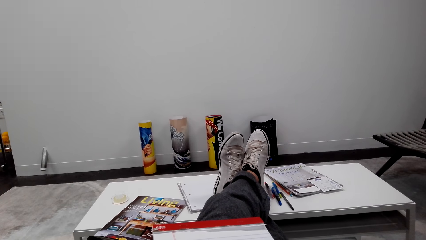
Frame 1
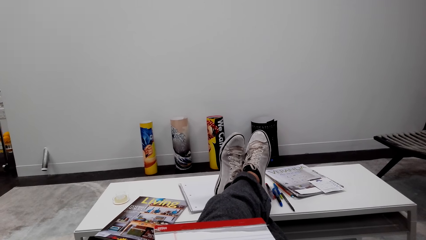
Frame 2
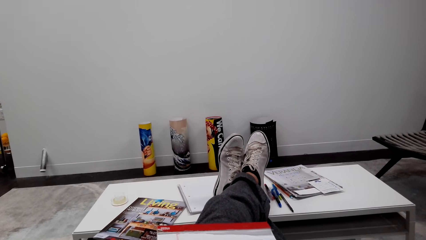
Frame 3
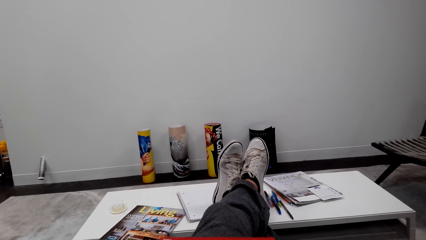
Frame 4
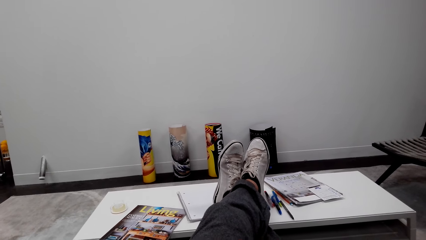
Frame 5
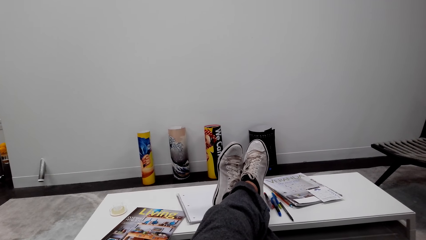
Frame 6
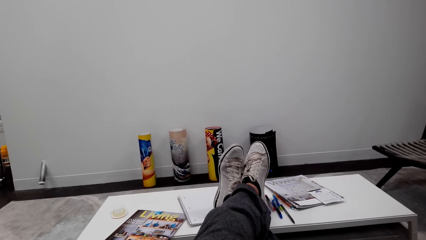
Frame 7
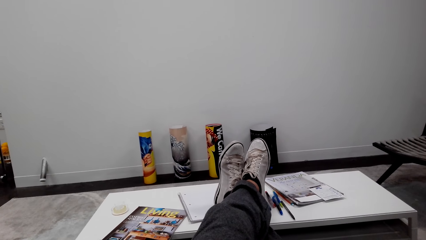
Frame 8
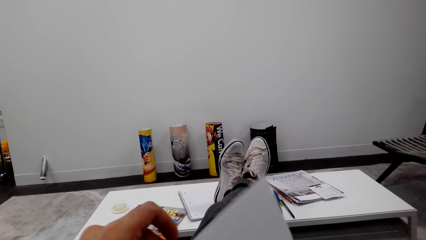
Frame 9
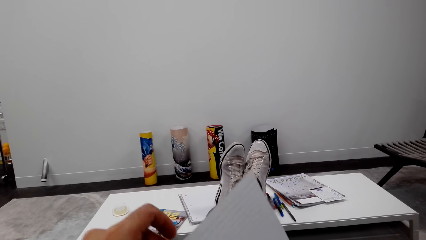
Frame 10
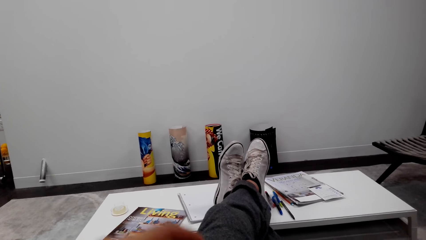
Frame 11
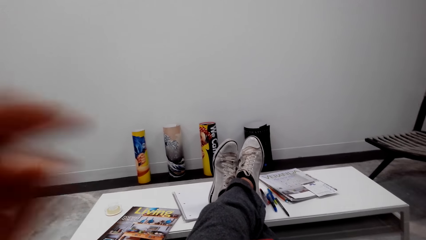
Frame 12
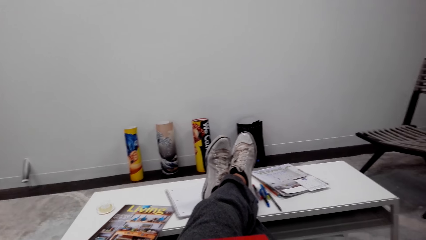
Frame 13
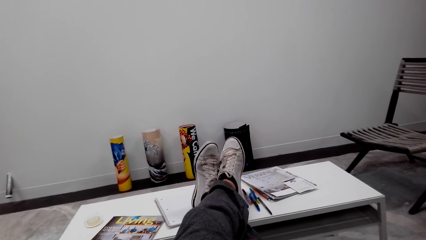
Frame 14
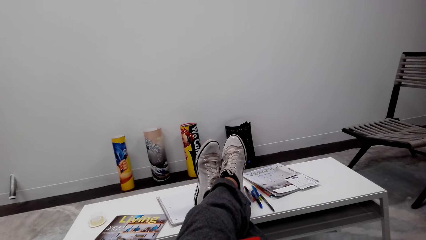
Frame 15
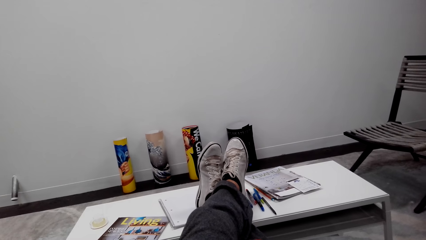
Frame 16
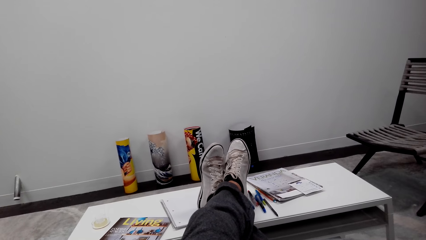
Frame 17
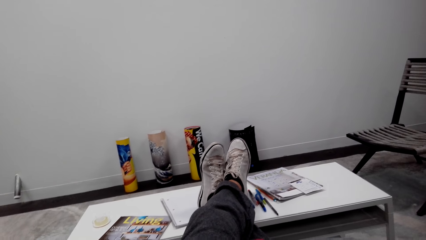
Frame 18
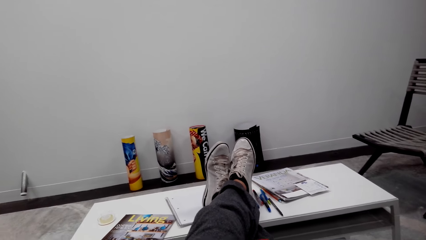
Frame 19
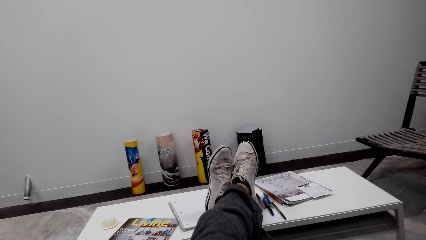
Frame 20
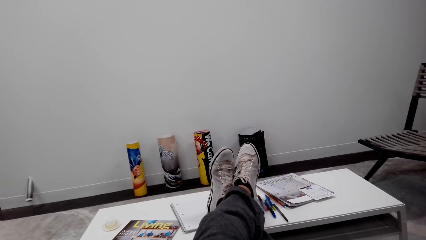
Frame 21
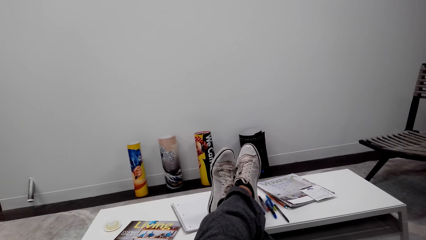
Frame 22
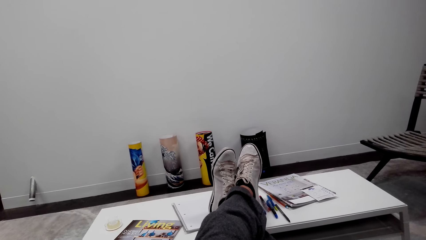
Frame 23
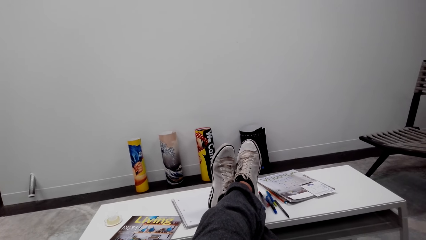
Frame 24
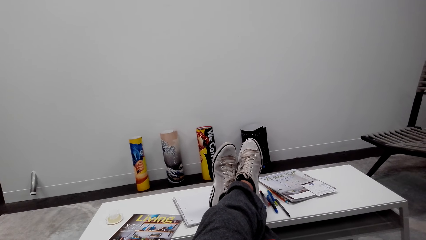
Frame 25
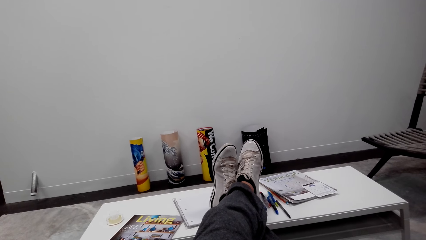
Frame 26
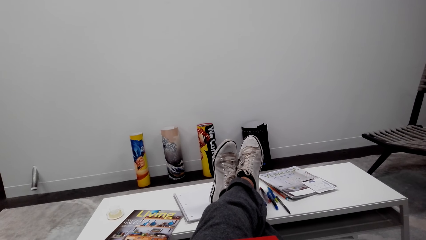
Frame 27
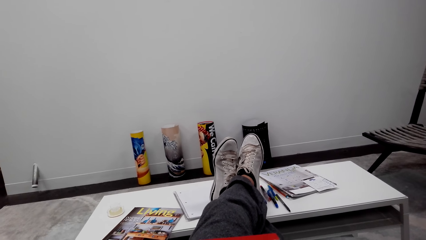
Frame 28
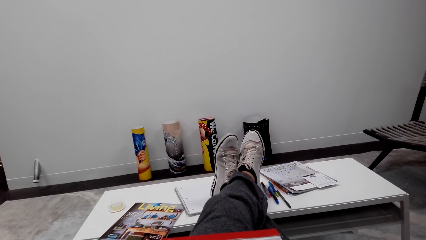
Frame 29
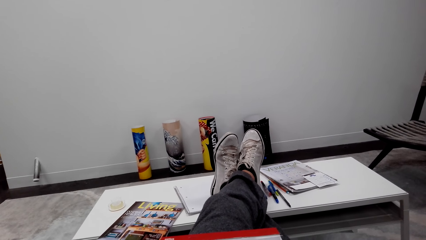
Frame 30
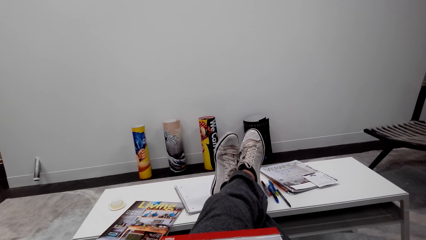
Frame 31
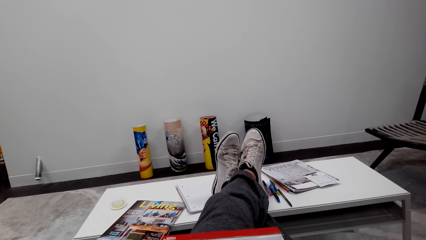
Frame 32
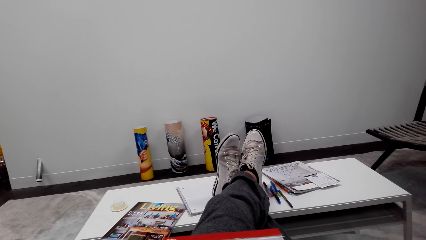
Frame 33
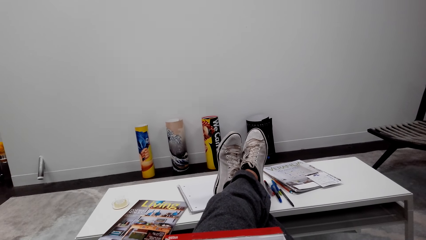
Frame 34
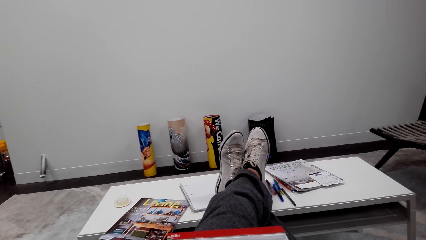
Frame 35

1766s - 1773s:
The camera wearer talks over the phone.

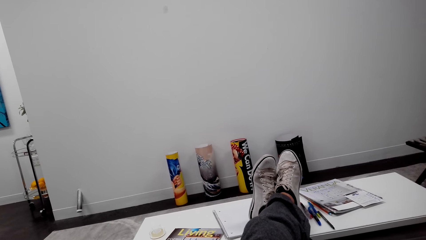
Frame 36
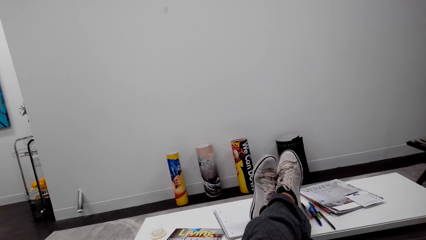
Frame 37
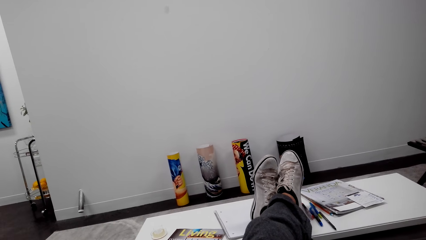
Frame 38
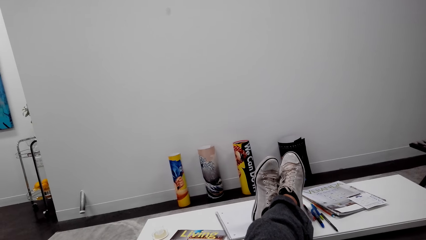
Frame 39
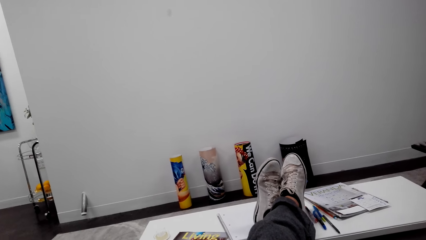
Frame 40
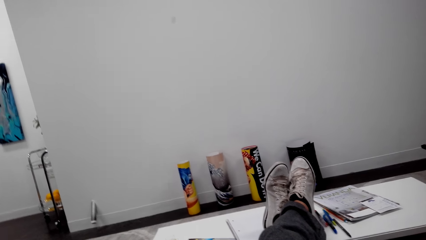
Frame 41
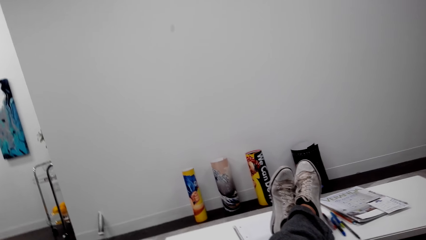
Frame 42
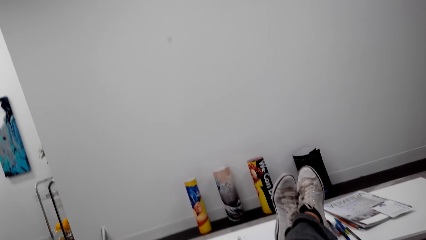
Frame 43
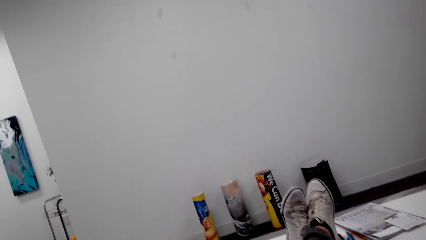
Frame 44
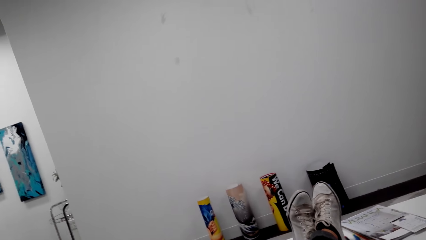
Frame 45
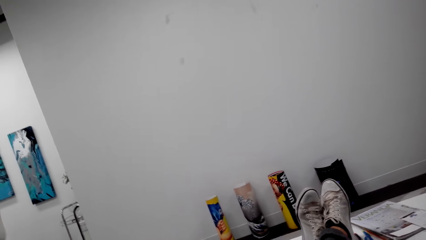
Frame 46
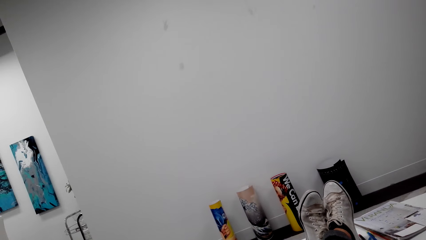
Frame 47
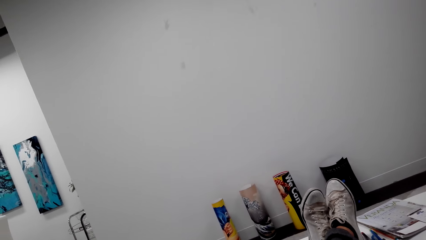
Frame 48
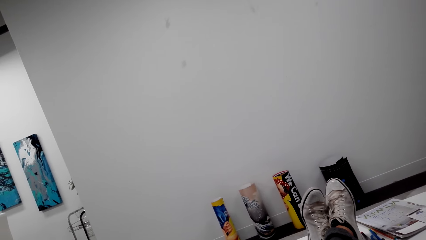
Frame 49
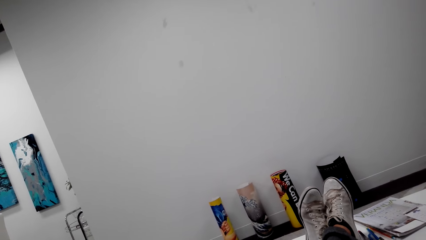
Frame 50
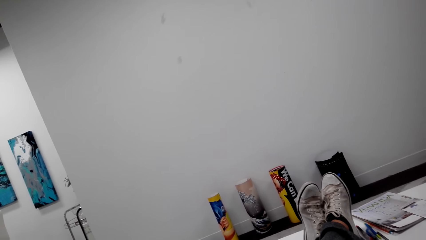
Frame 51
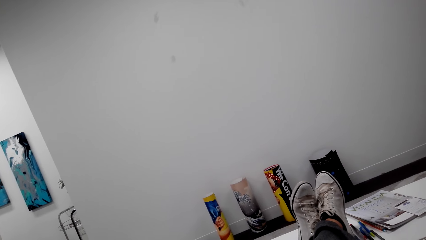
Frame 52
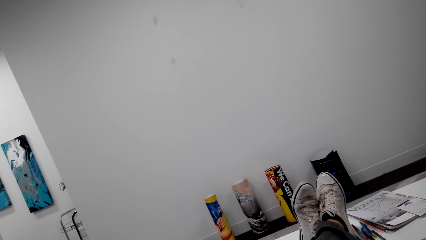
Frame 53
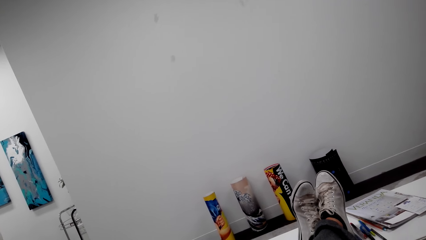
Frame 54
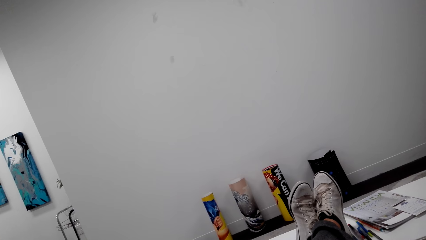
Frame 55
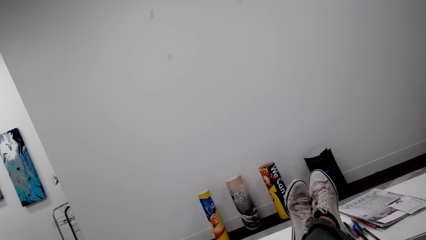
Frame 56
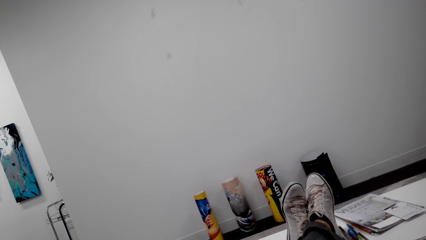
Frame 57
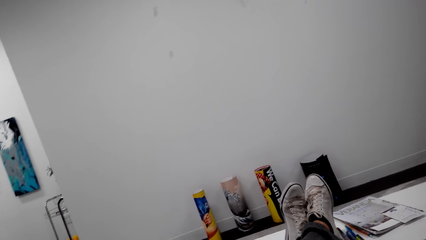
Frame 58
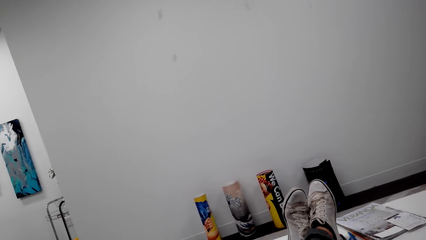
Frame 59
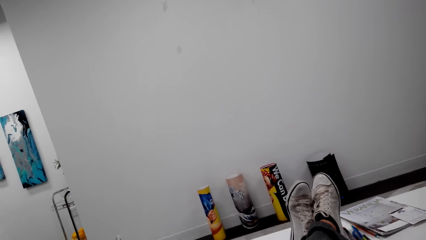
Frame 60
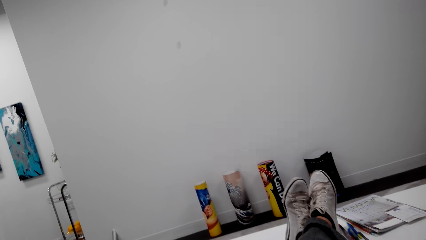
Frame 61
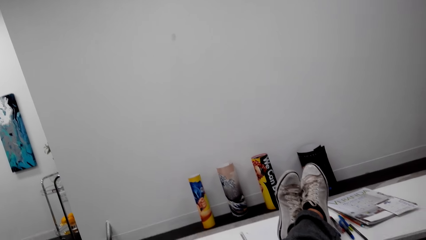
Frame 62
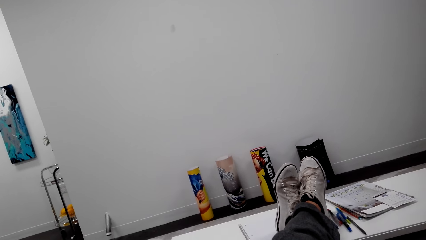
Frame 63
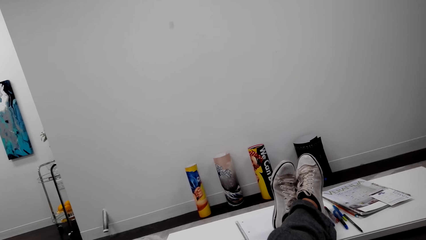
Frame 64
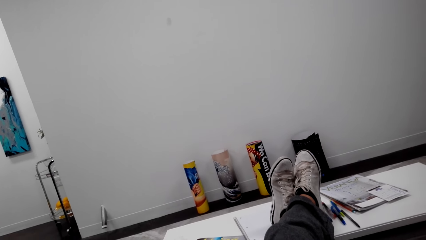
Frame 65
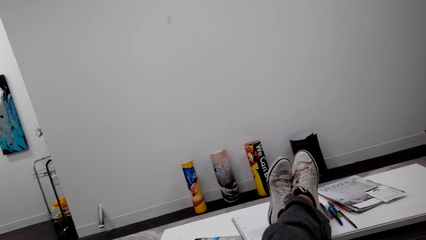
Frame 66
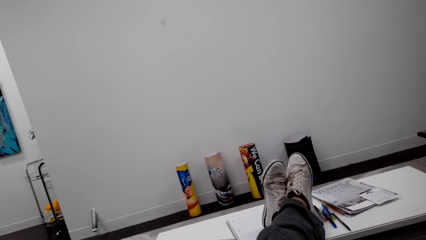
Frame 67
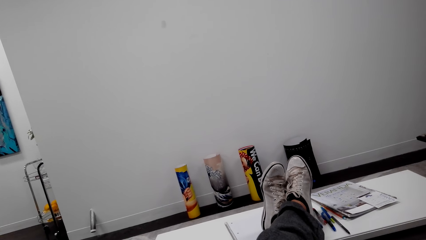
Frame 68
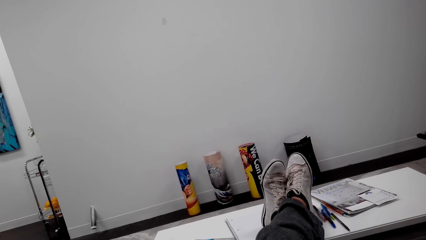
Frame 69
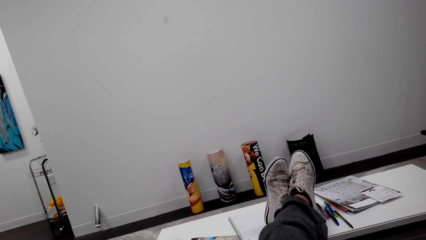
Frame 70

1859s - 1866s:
The camera wearer looks around.

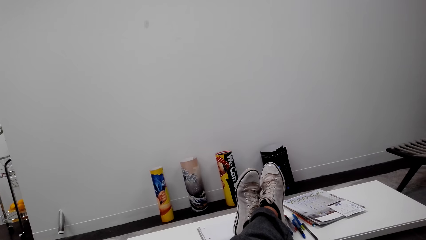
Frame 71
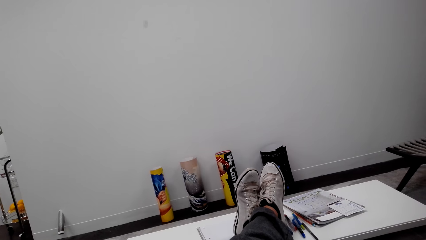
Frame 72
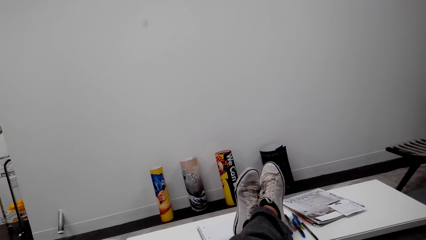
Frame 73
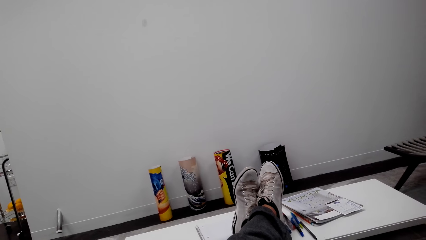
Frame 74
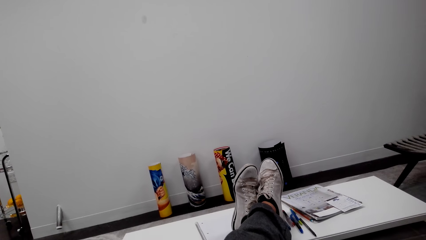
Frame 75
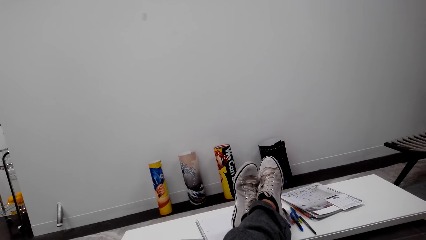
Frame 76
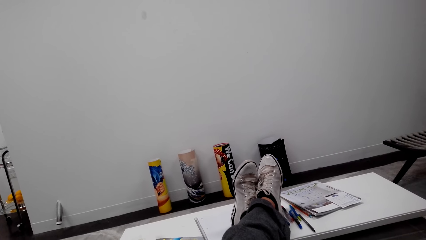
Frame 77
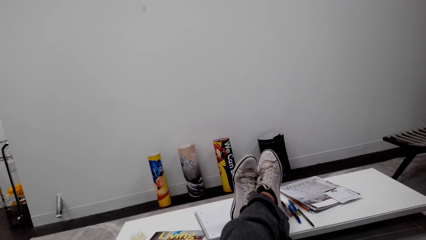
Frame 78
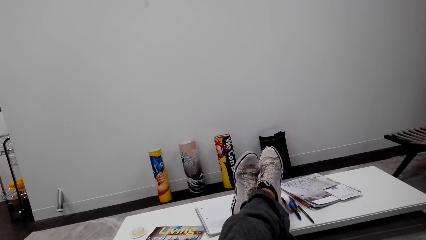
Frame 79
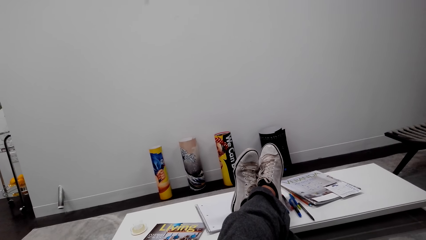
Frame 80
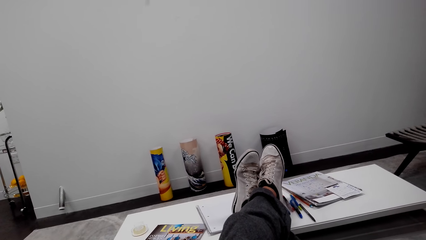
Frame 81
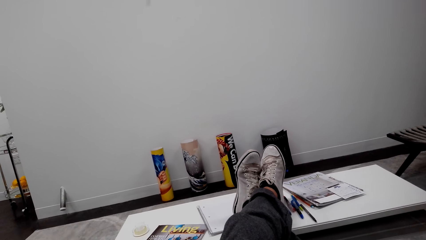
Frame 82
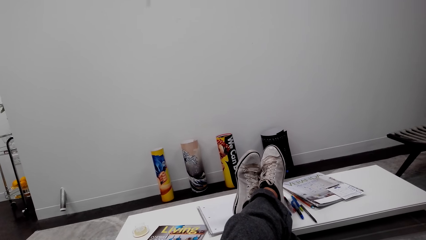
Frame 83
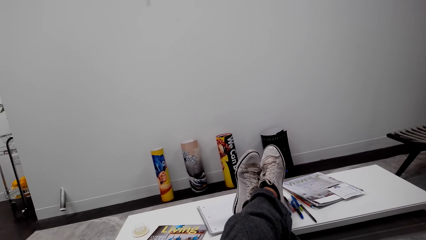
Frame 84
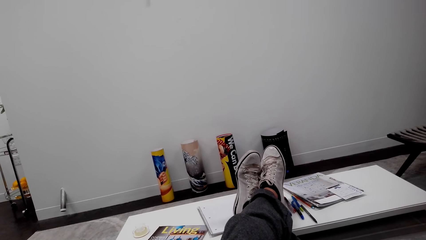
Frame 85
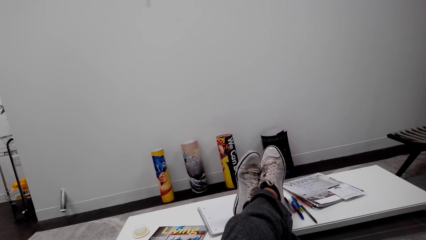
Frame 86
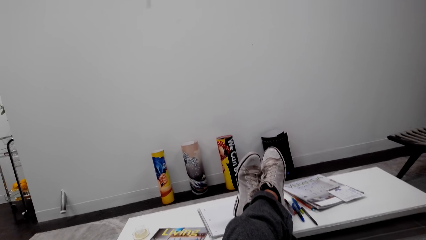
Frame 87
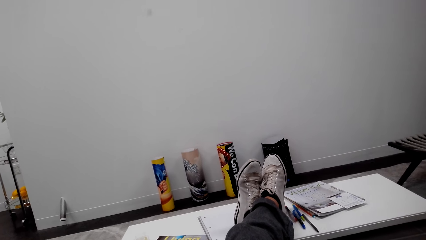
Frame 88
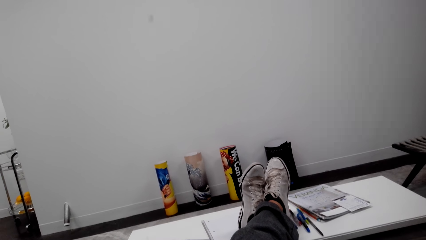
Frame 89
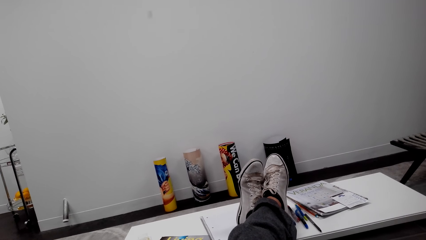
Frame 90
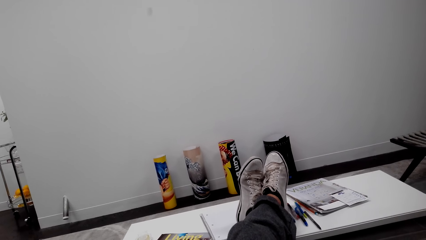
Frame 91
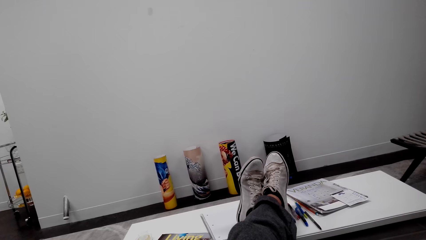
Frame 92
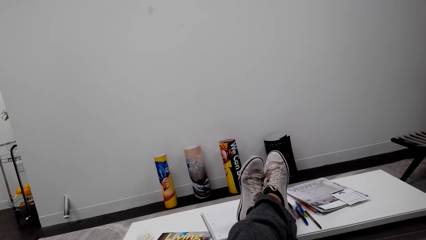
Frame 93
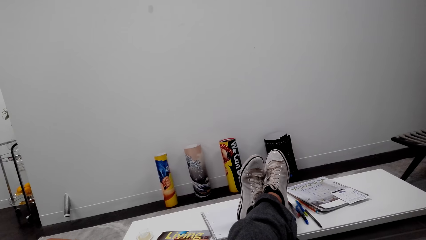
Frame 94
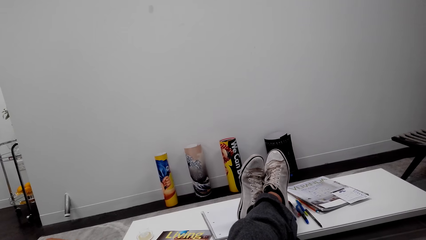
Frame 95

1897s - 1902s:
The camera wearer puts the book on the table.
